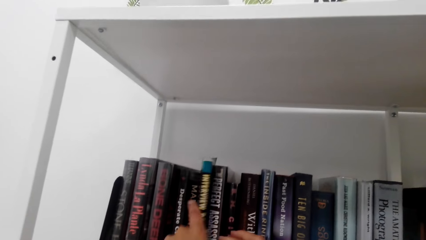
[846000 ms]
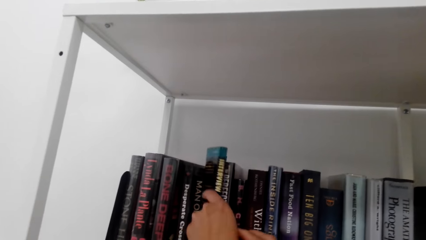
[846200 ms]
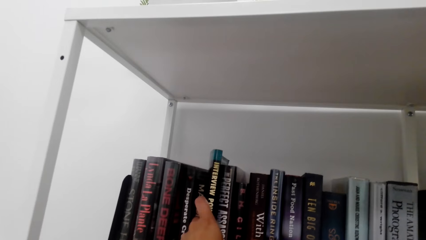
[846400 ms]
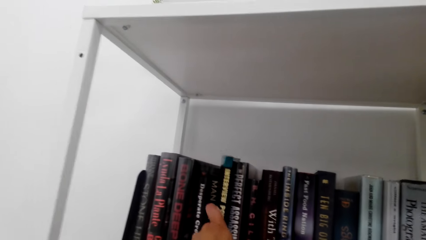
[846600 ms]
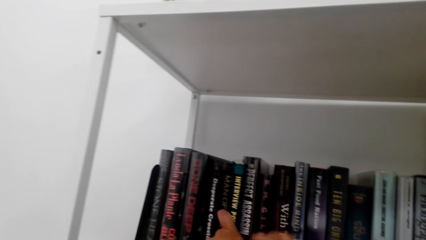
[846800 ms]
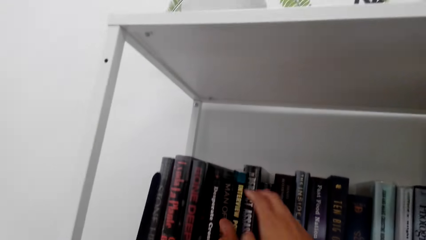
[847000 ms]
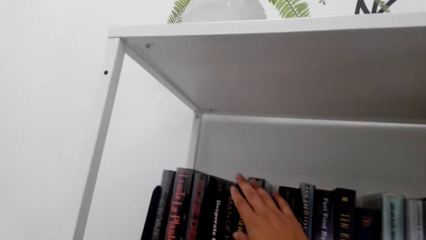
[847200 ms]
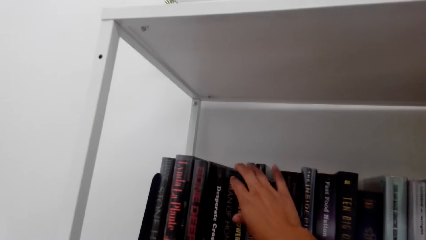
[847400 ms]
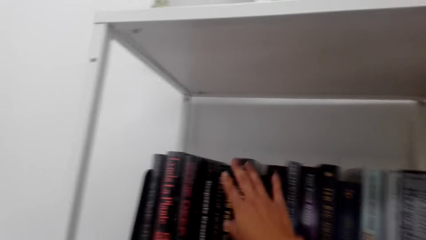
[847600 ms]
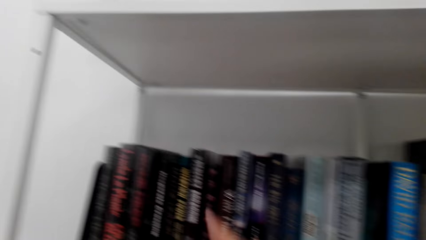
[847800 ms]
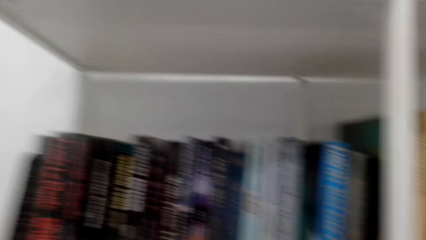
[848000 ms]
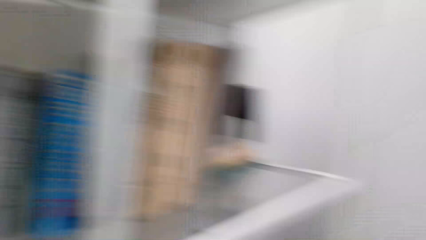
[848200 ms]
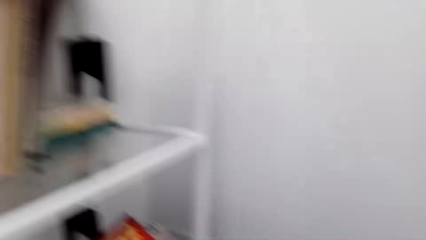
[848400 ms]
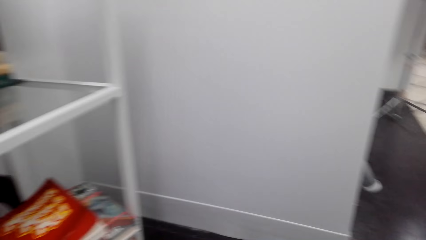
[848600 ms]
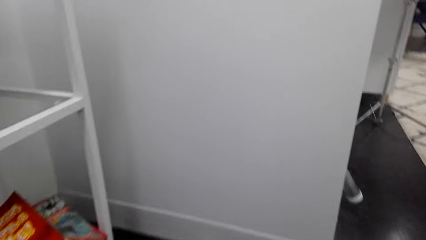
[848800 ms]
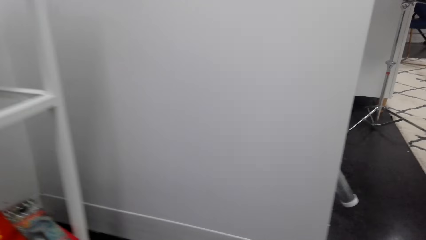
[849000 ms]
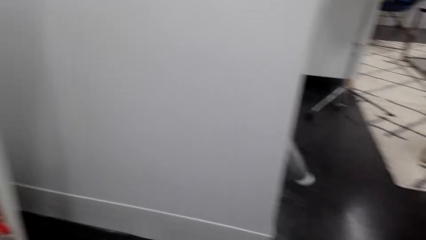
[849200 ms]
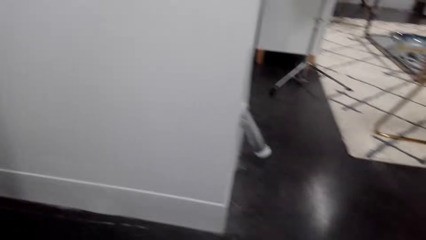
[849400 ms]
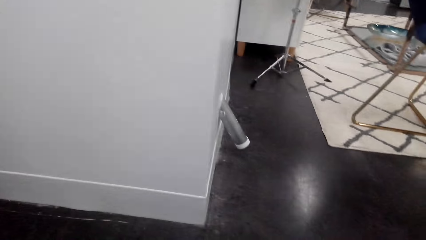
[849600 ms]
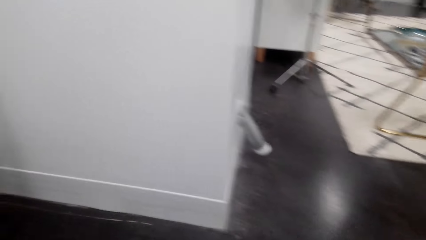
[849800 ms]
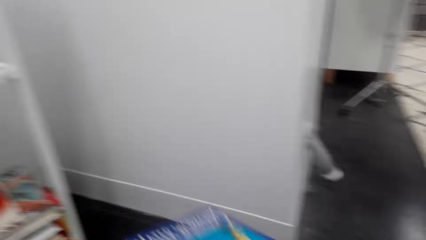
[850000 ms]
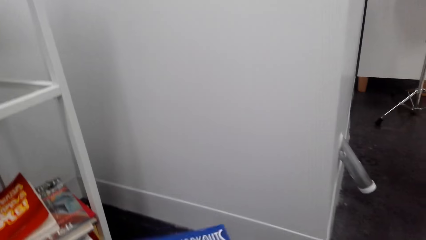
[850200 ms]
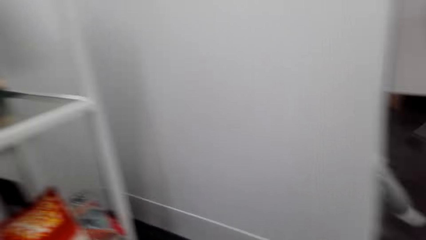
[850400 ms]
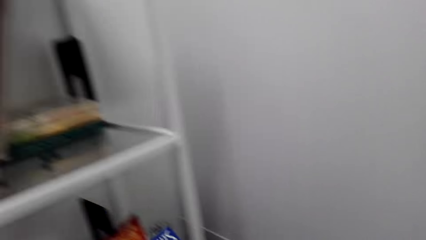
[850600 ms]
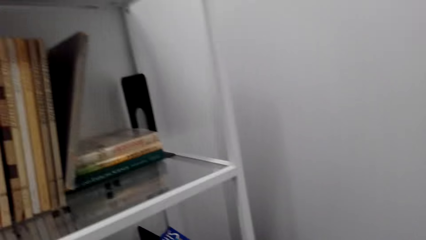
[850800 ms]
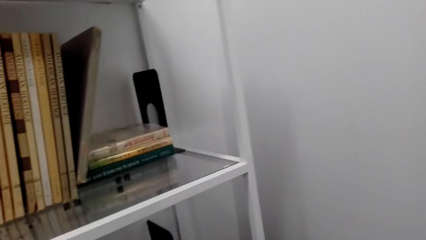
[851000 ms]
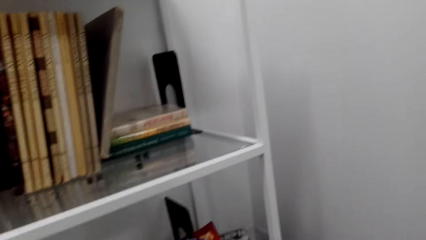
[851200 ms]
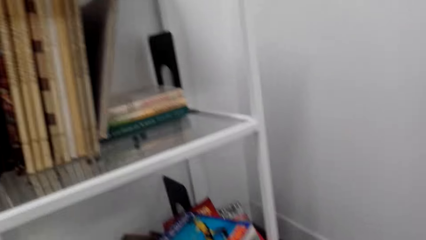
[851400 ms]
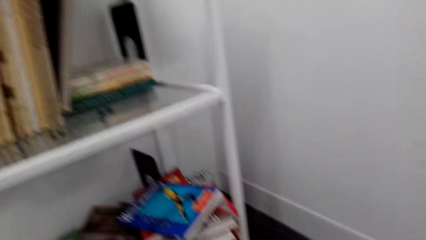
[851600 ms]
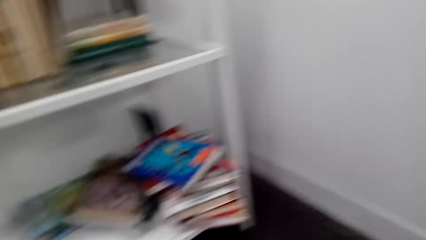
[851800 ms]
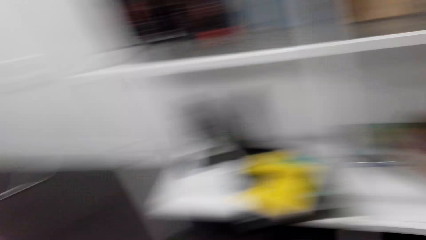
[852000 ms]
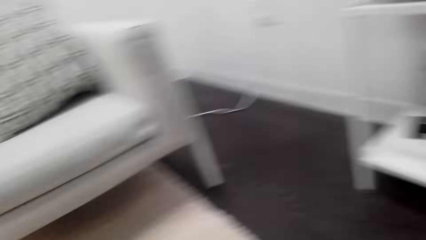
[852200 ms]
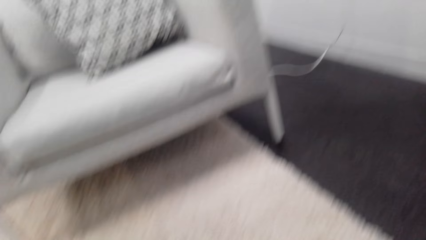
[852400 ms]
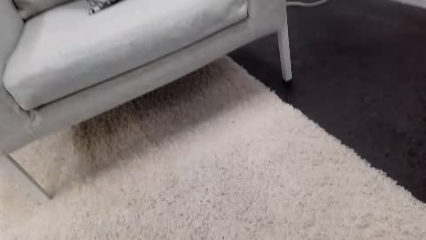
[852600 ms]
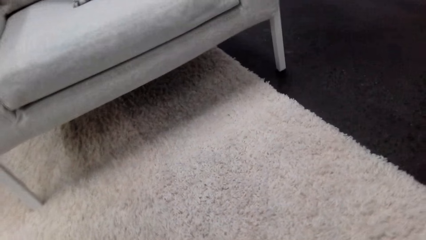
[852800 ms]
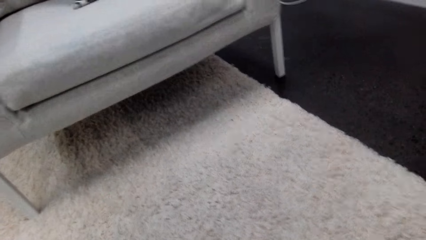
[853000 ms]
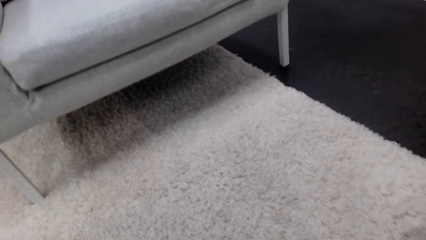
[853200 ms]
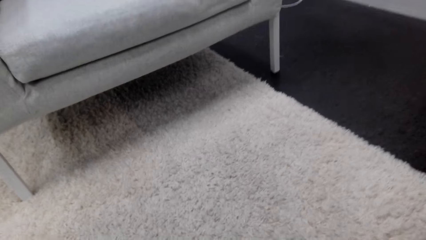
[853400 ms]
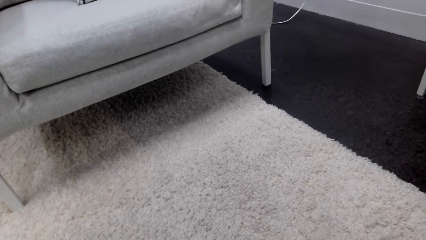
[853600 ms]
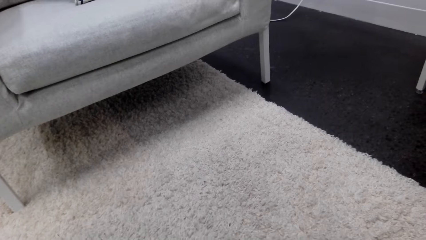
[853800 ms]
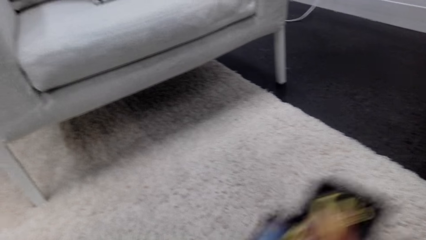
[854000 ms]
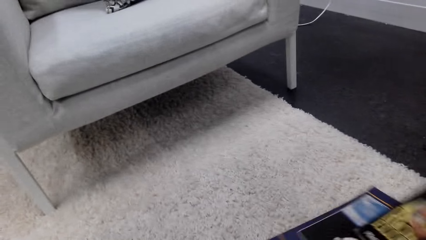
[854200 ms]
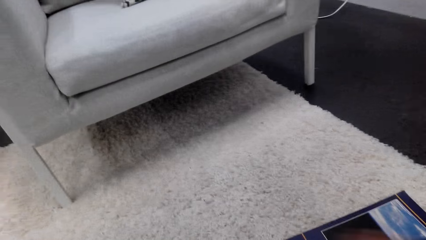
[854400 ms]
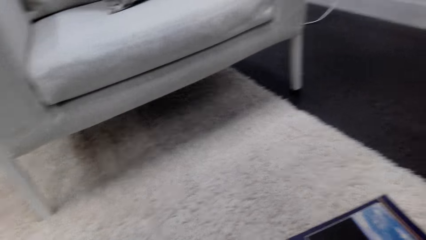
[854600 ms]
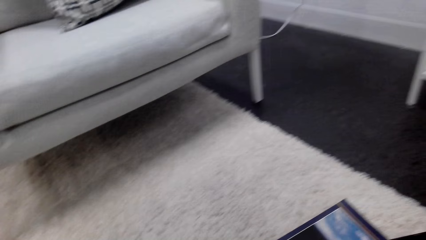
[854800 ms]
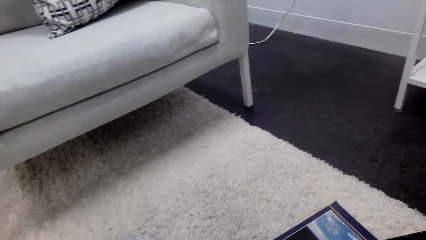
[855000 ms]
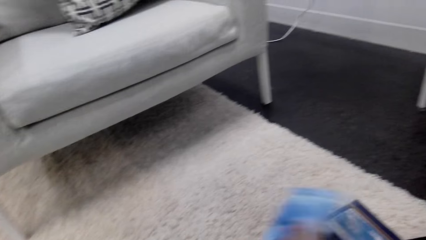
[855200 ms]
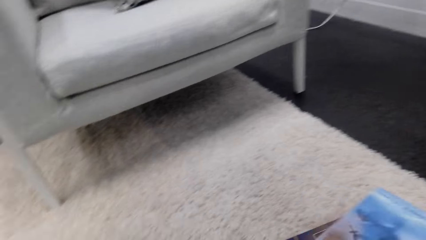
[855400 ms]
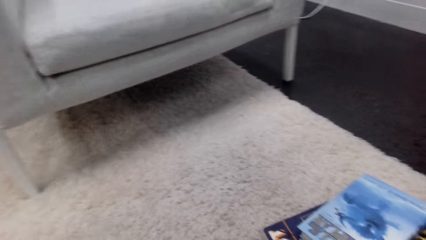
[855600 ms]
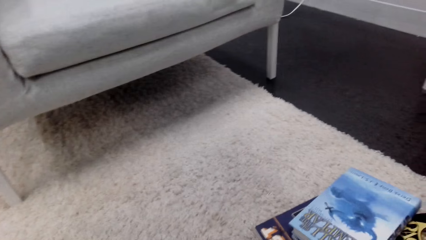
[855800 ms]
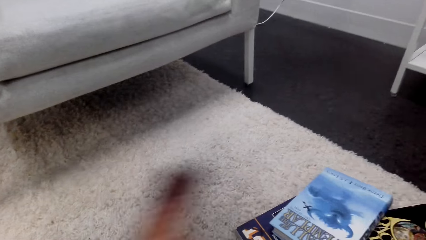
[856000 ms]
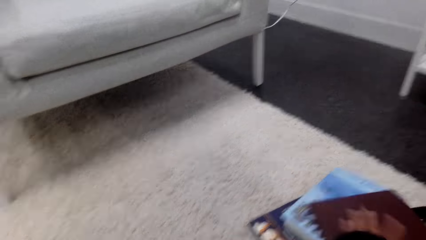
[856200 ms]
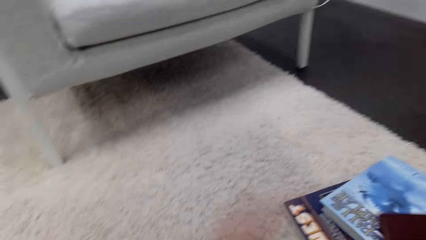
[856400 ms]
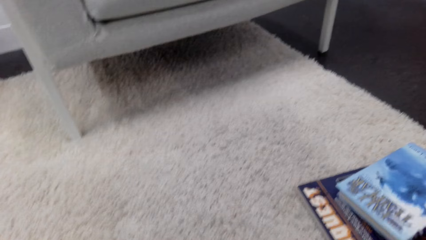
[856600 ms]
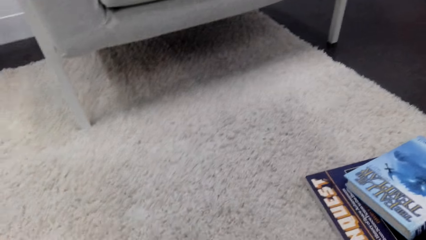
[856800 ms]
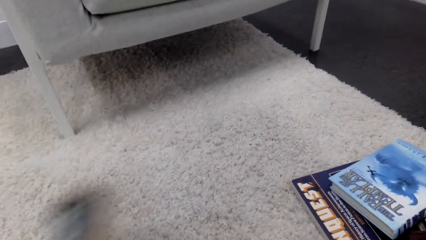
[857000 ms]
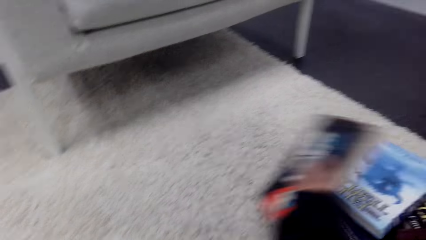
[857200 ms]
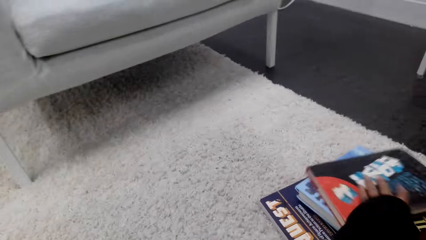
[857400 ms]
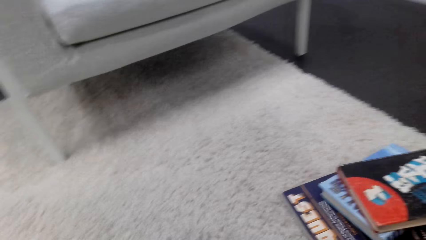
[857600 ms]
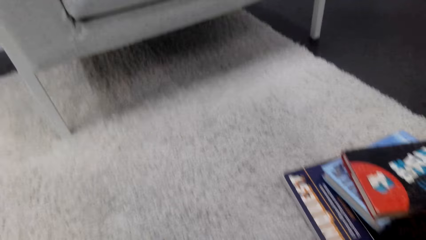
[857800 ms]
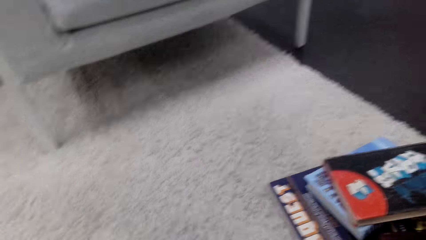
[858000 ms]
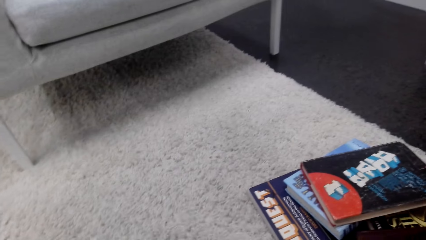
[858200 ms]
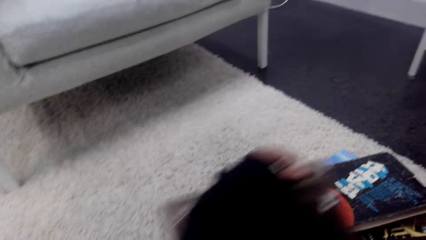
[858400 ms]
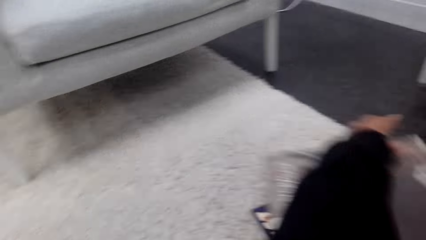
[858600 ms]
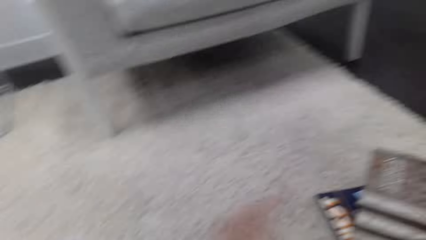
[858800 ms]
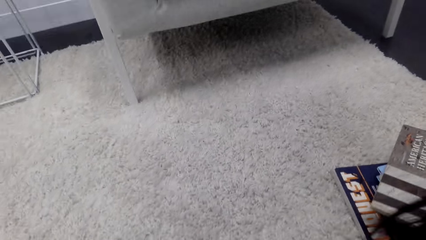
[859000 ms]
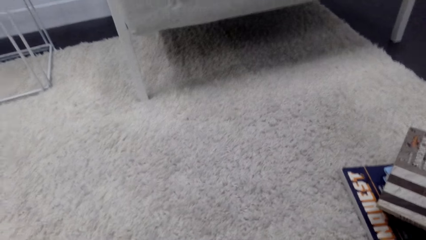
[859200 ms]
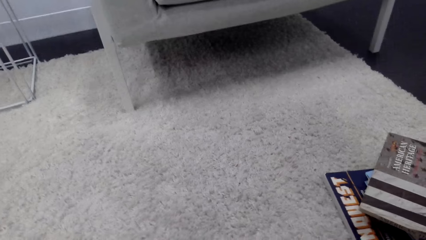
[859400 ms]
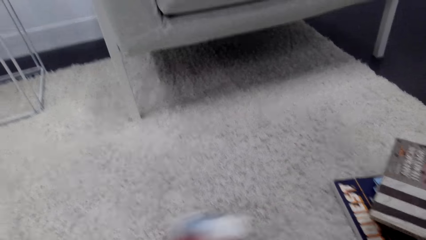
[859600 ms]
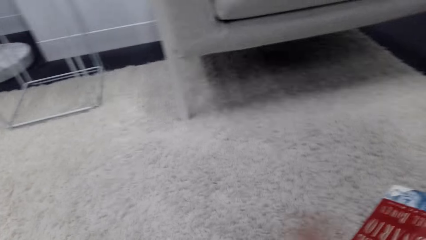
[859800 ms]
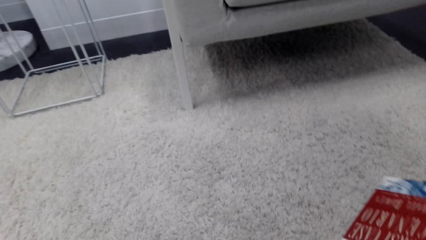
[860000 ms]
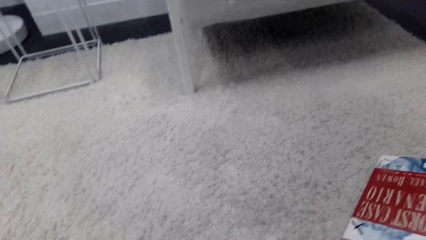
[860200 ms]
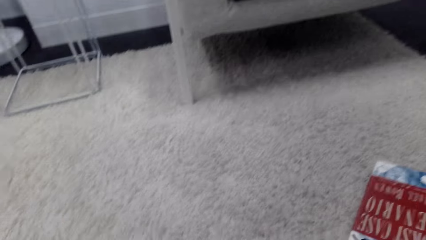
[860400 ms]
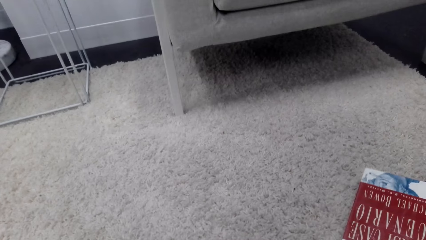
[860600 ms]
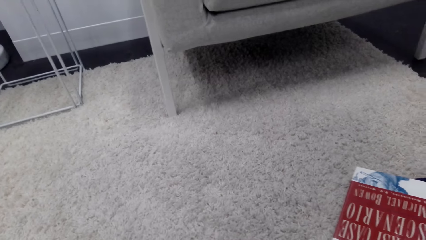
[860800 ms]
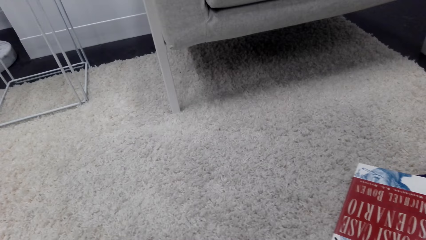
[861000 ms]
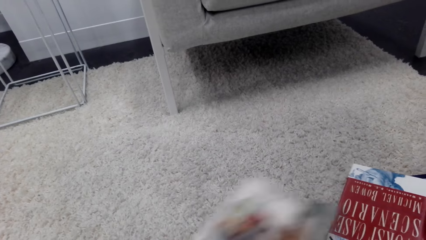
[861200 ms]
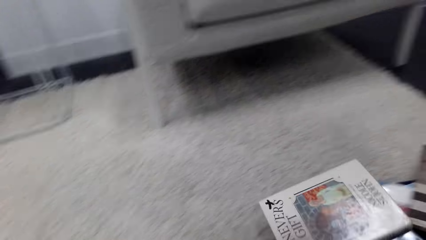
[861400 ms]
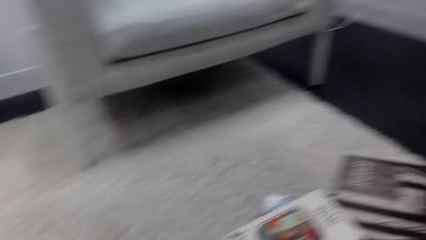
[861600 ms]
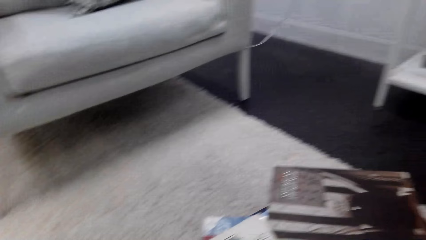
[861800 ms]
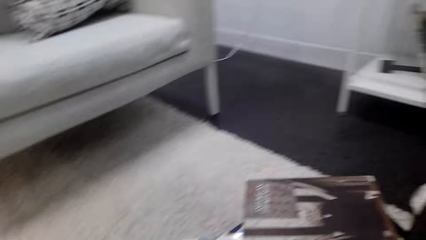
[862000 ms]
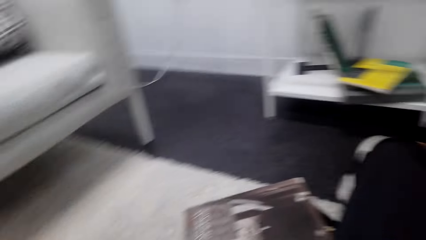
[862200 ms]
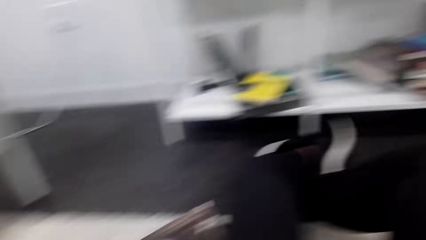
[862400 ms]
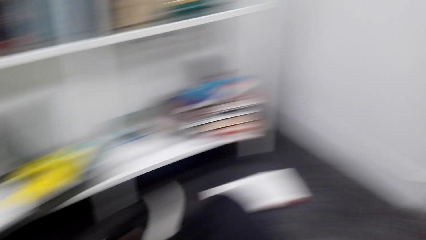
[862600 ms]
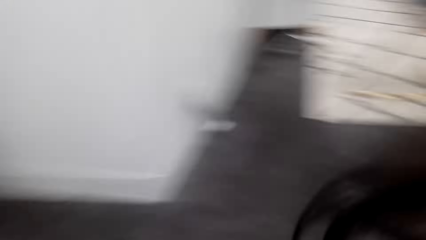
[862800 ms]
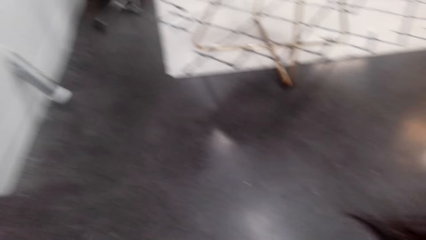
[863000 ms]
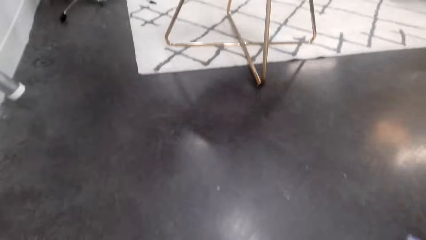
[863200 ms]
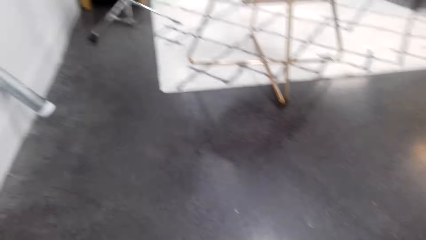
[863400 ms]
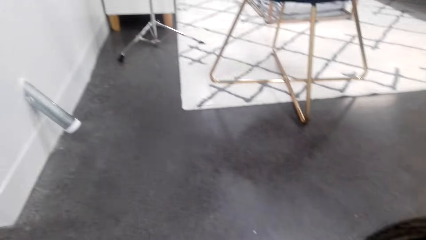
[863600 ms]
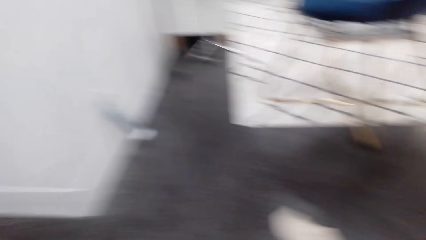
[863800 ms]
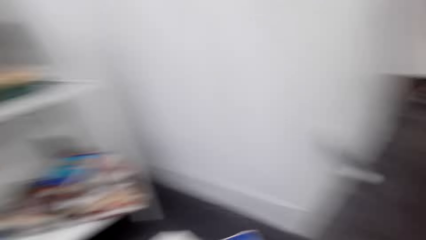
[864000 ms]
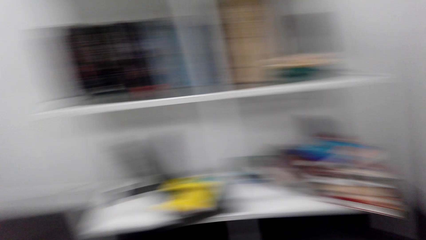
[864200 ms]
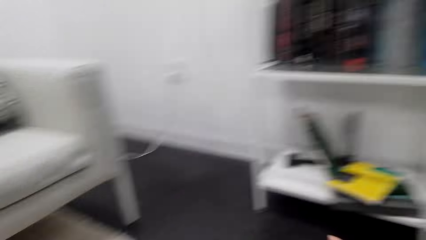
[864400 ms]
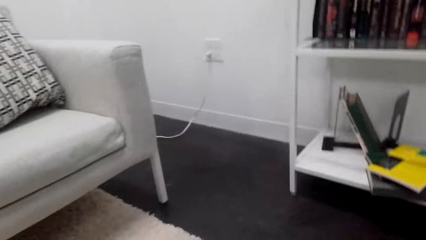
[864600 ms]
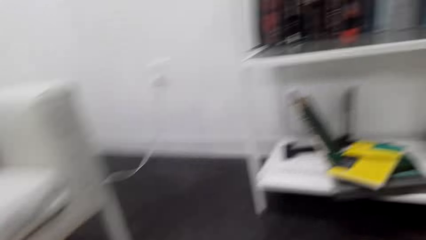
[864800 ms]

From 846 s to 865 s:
The camera wearer puts the book on the shelf with the right hand. They look around. They look at the floor. They hold the book. They look at the books on the shelf. They look at the carpet. They put the books on the carpet. They look at the books on the carpet. They put the book down. They look at the books on the carpet. They put the book on the carpet. They look around the room.
